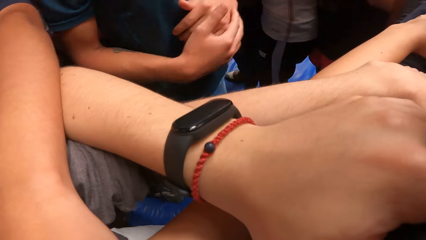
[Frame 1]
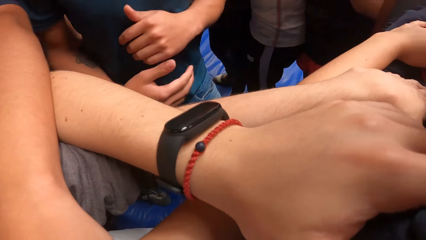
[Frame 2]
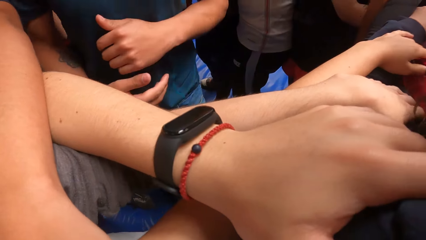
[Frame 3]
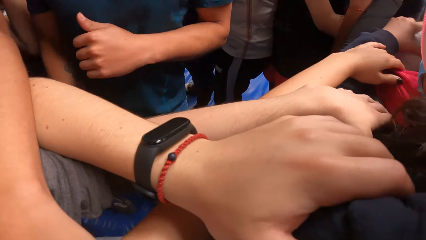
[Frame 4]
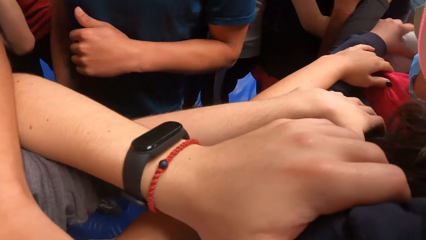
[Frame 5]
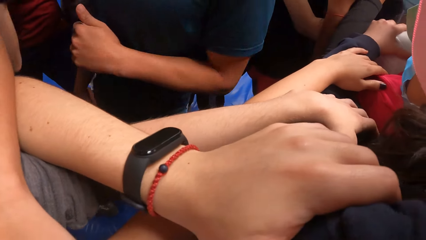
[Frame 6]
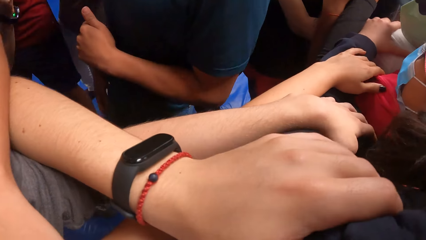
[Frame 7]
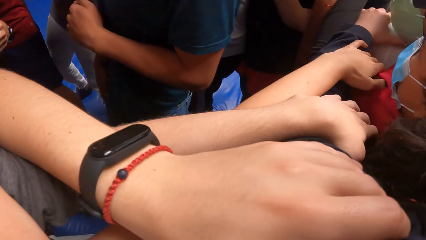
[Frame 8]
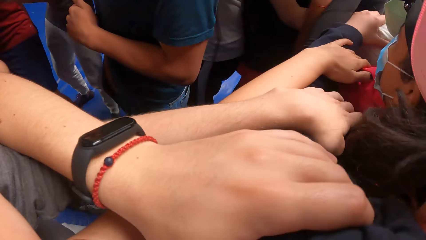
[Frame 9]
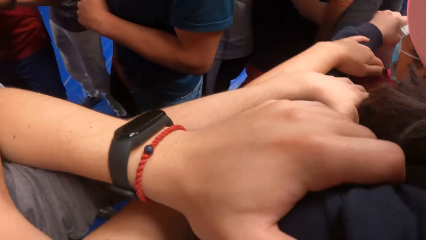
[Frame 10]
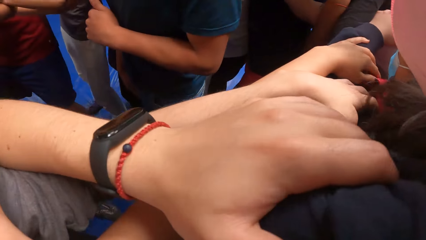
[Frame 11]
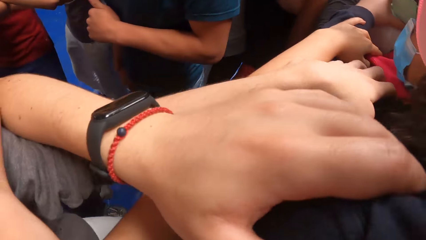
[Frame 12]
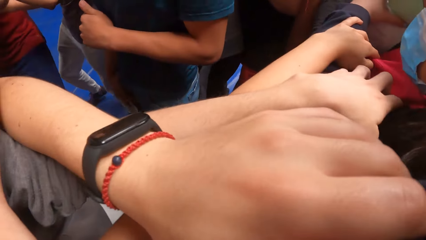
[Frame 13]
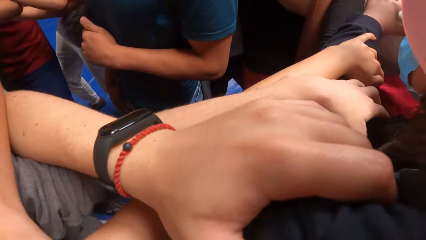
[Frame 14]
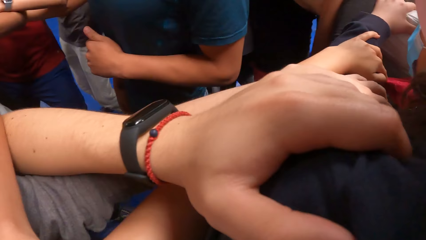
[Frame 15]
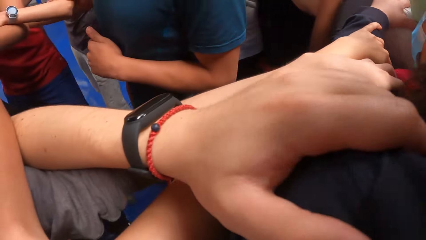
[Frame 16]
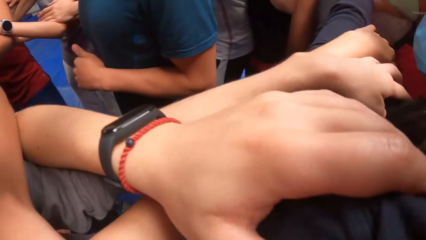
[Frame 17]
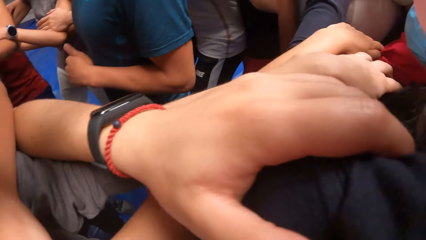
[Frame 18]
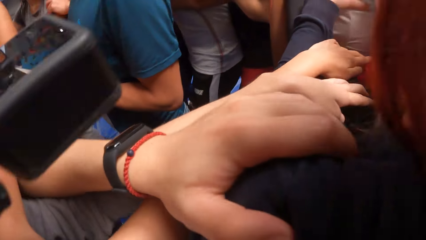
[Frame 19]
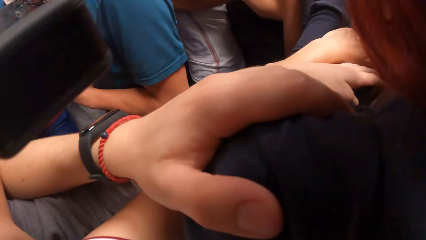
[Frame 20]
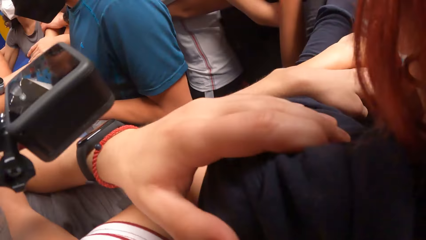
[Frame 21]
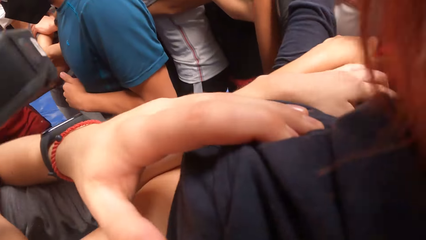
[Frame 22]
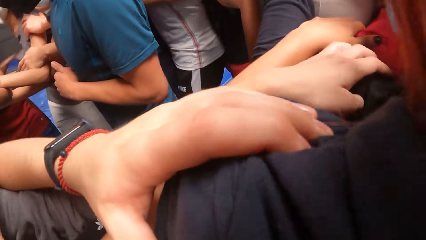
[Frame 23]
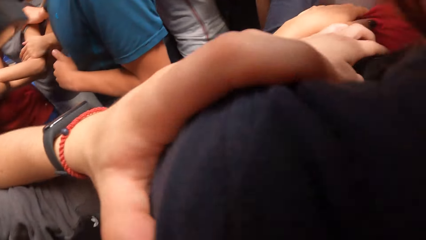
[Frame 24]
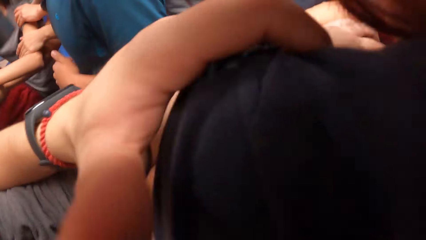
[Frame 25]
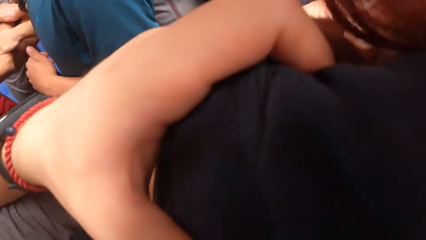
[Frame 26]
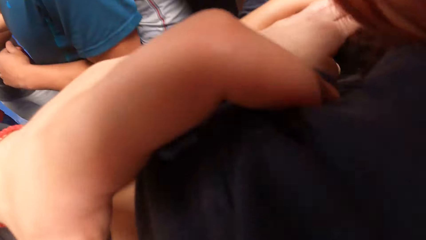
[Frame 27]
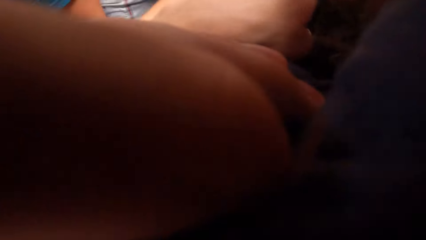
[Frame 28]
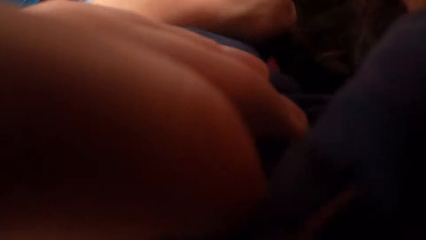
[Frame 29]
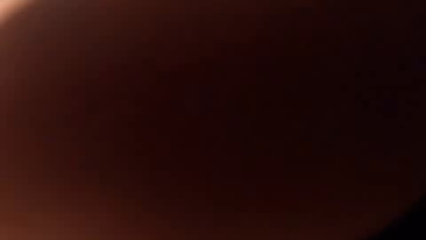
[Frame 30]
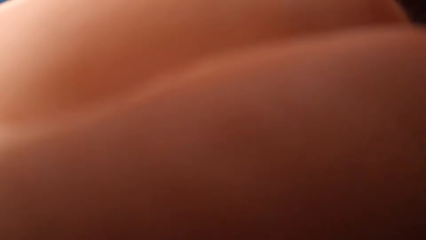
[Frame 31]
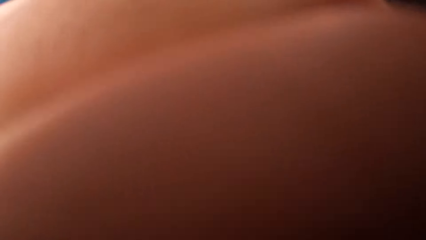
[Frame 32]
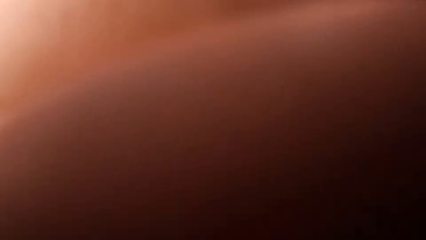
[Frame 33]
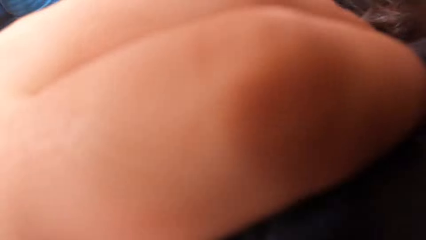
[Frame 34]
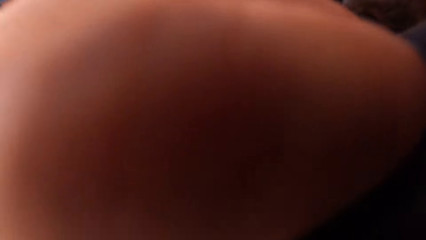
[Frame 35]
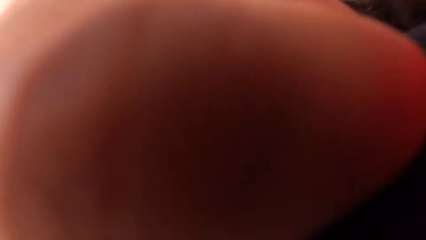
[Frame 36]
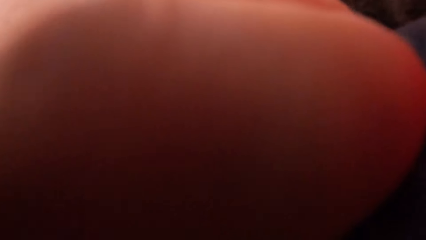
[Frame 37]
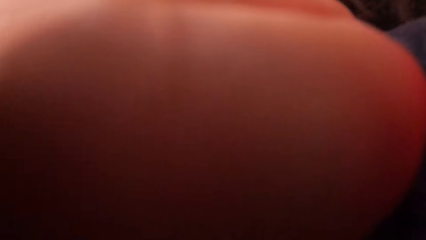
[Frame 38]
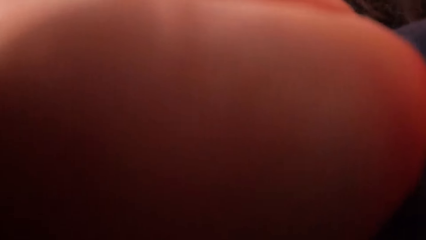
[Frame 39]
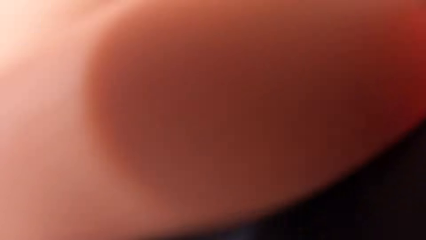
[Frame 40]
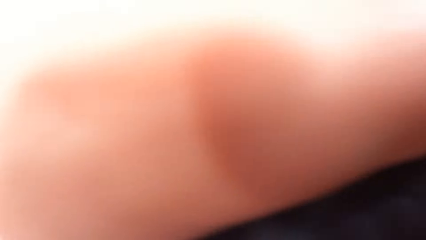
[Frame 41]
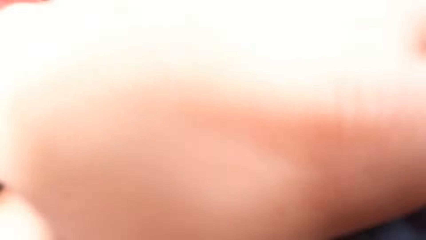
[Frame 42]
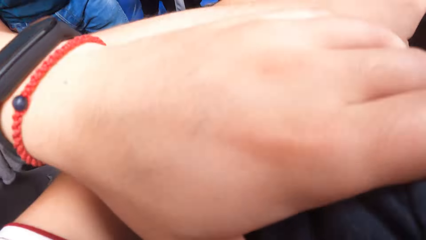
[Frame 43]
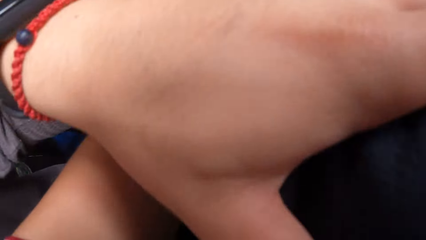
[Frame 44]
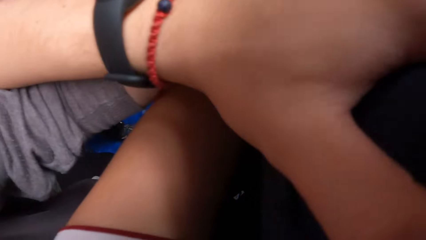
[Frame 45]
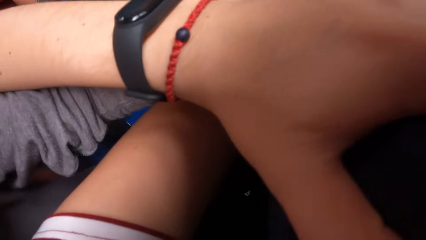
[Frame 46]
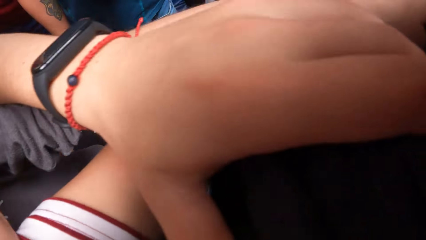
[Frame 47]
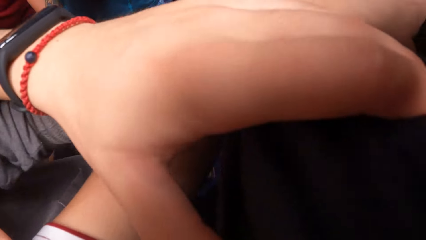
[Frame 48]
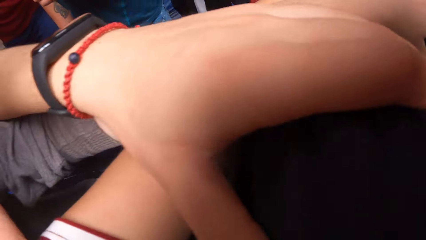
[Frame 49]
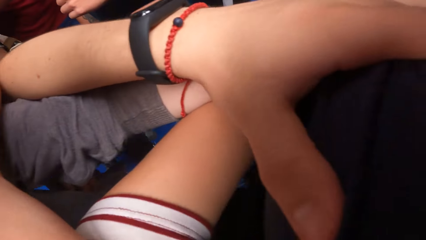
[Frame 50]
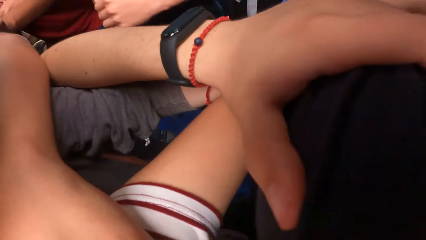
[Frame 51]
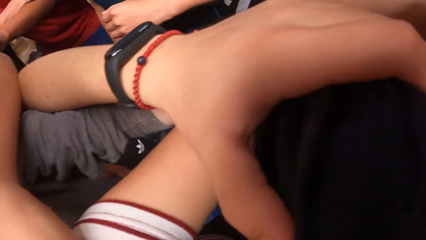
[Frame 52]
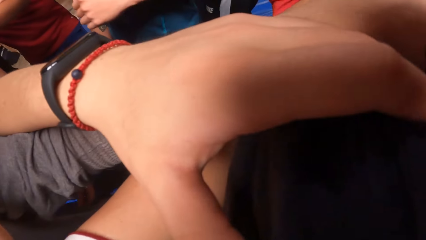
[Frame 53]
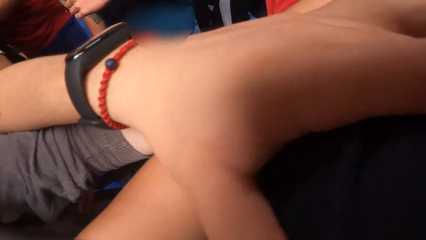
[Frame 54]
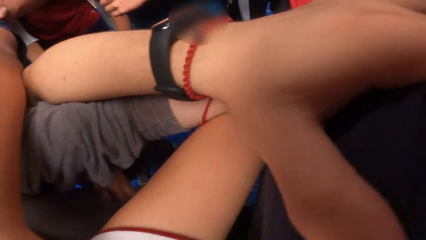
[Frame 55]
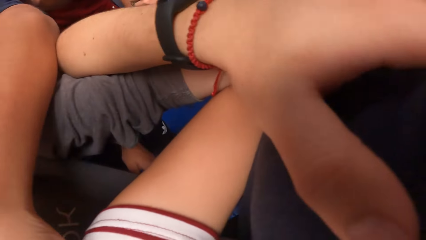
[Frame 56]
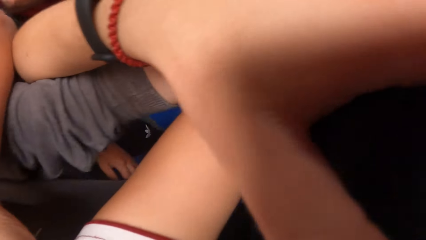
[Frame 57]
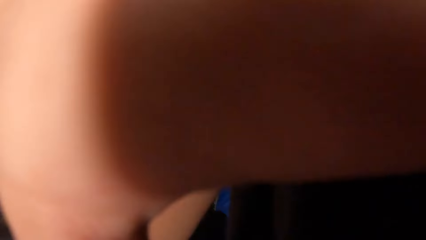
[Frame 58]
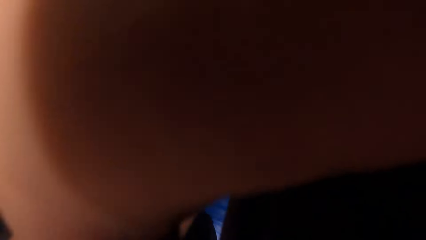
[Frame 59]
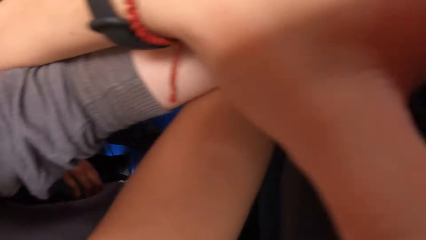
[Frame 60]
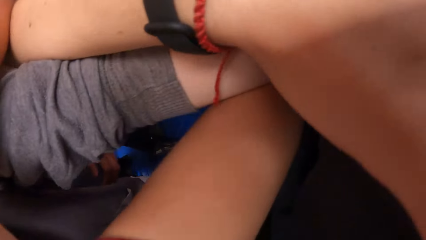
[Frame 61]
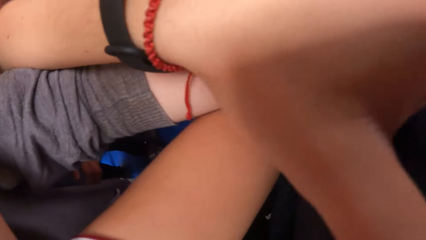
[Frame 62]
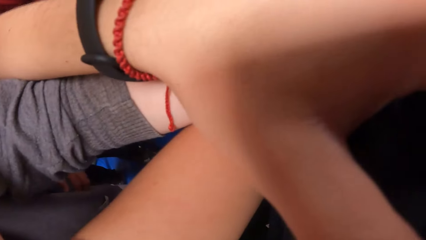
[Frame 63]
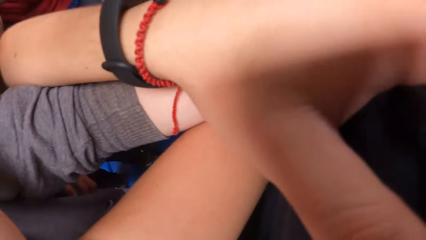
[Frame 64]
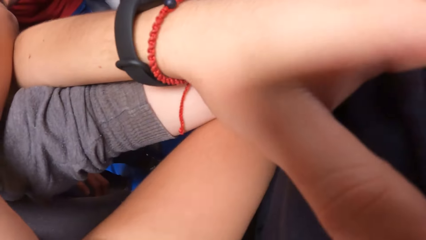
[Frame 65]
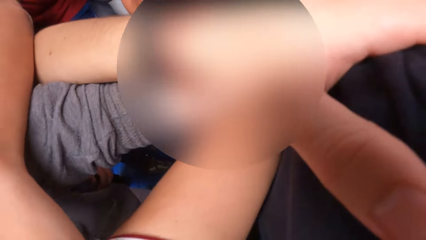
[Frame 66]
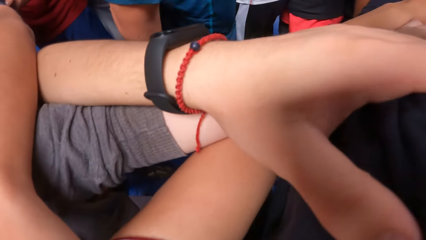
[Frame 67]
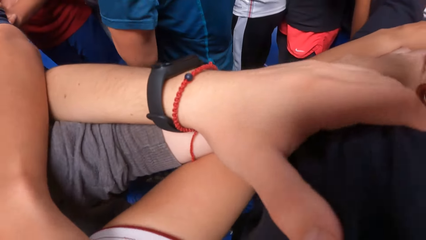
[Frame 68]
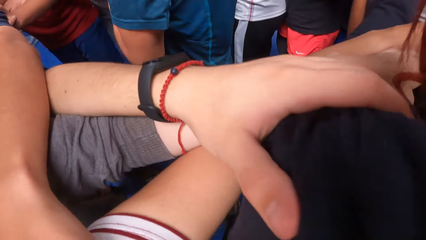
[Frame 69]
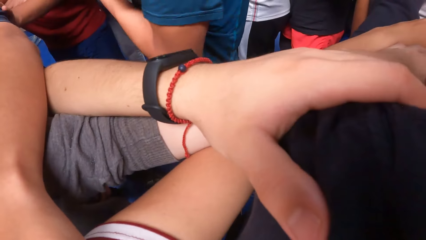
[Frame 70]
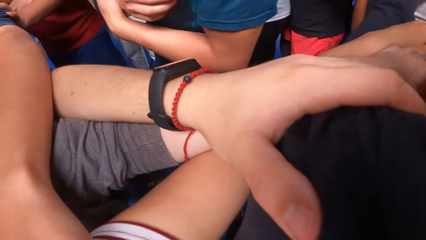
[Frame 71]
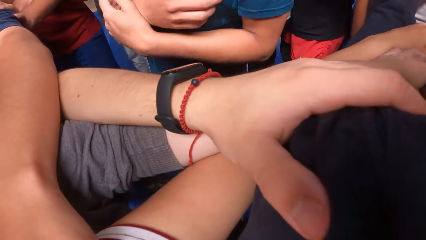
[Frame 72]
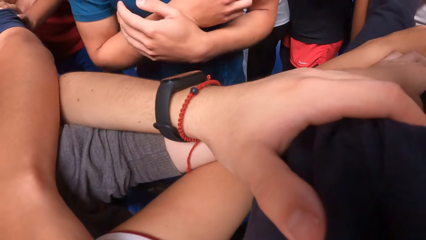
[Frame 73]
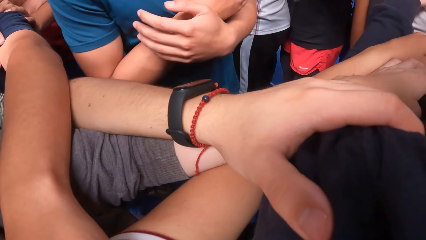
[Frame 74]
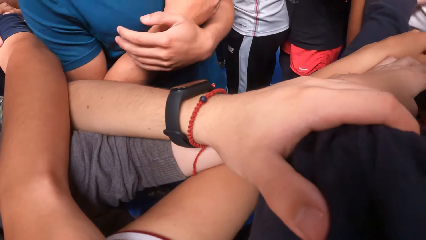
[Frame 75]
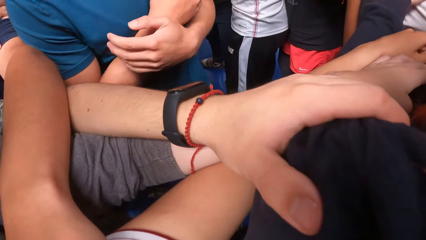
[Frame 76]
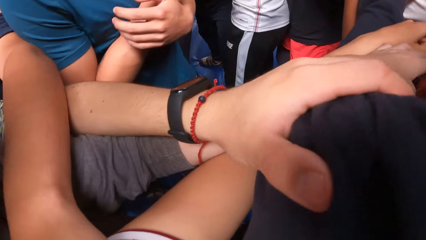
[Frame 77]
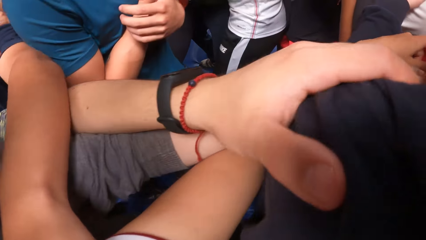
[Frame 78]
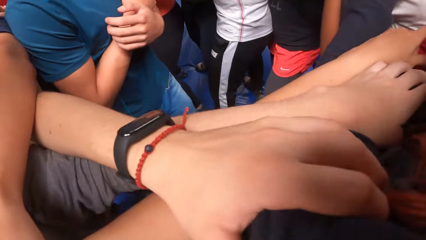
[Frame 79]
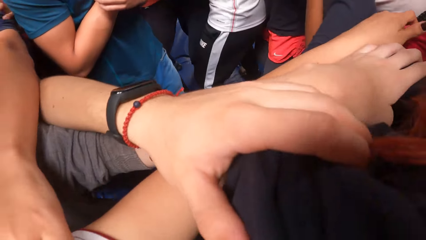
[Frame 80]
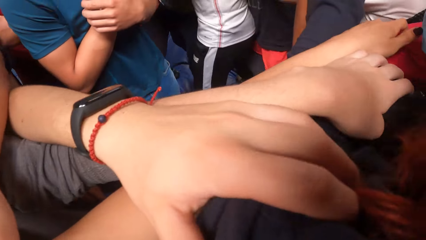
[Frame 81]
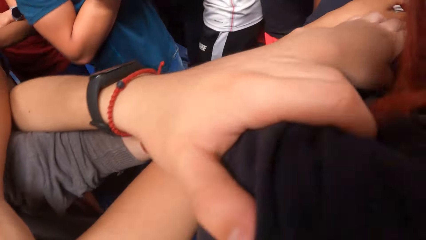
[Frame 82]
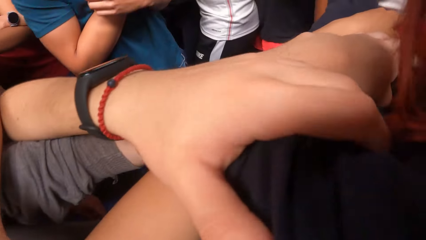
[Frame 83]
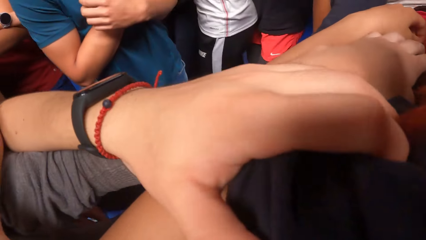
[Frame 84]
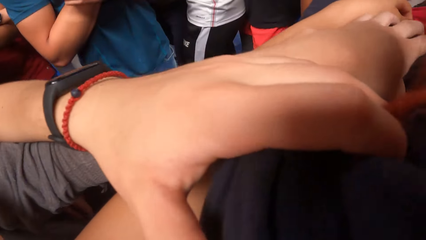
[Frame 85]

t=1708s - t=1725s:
The camera wearer exercises with friends.
